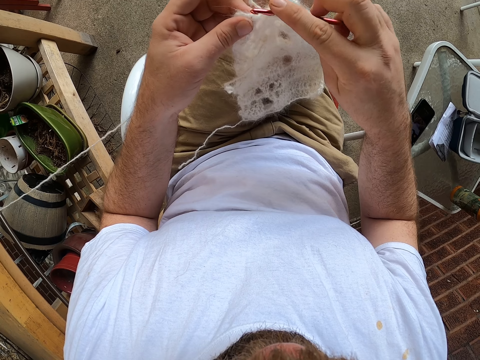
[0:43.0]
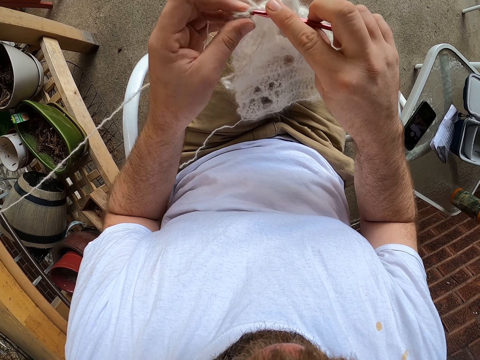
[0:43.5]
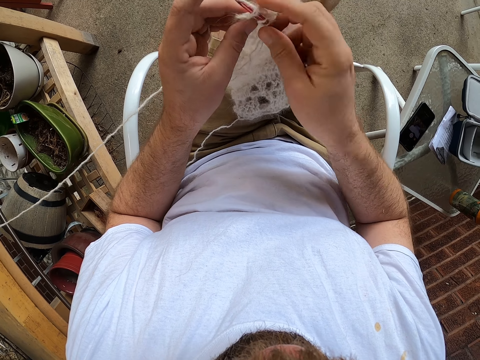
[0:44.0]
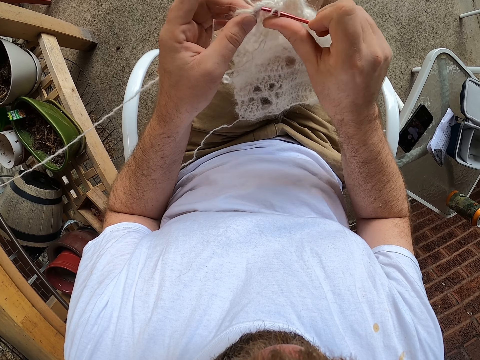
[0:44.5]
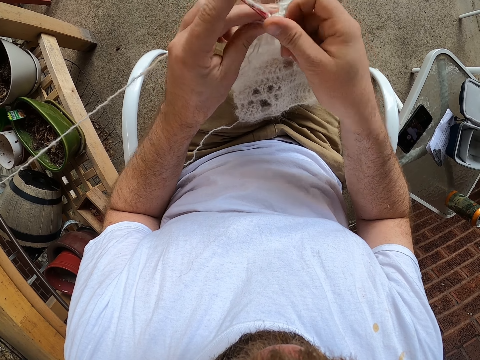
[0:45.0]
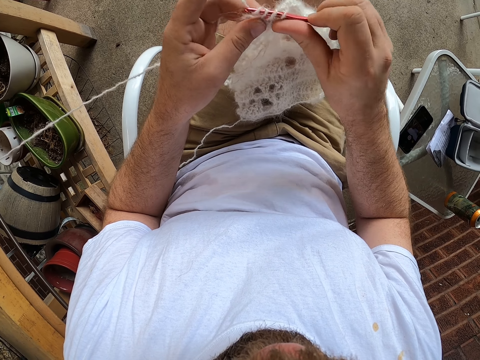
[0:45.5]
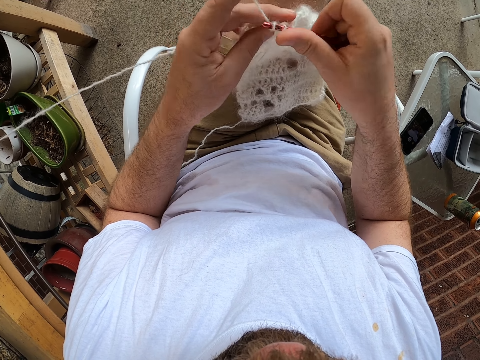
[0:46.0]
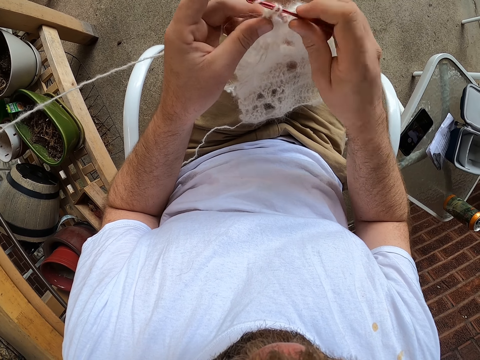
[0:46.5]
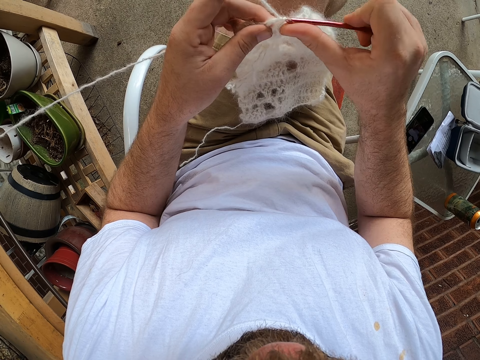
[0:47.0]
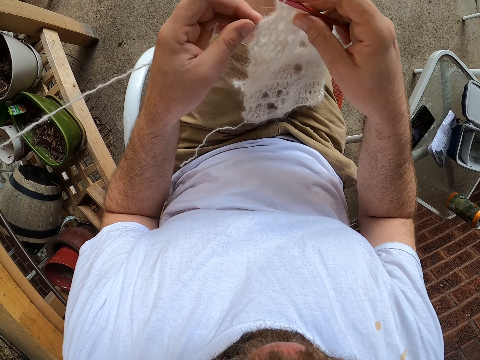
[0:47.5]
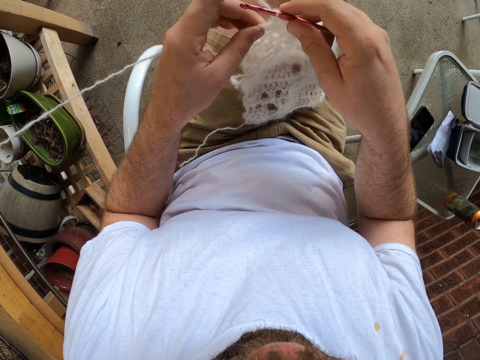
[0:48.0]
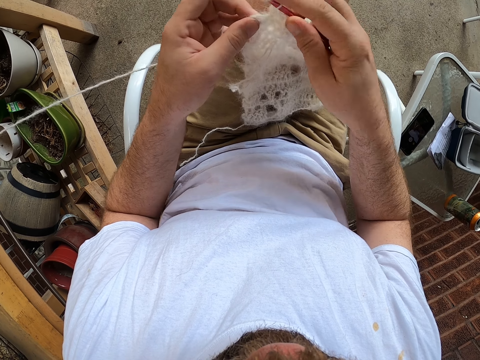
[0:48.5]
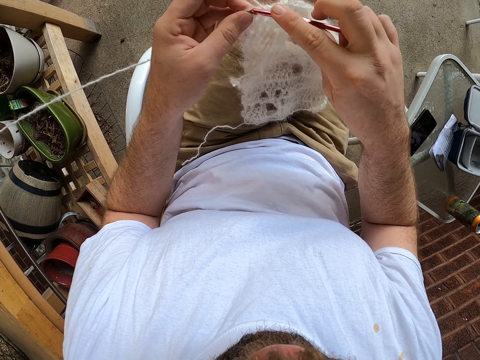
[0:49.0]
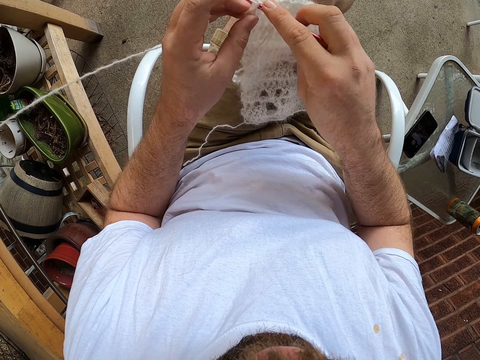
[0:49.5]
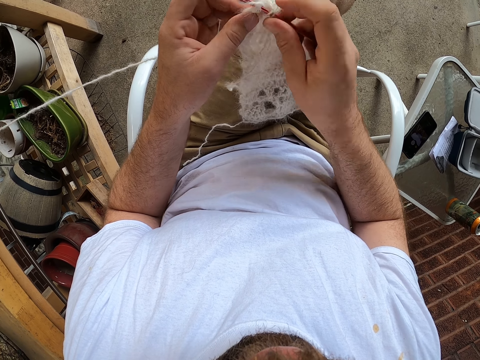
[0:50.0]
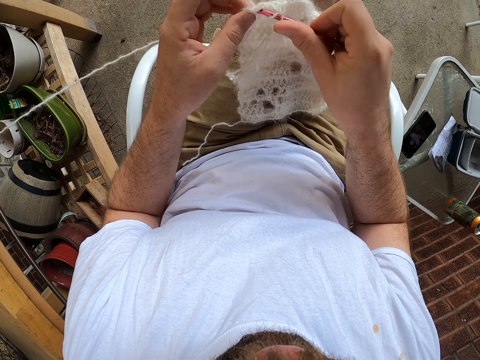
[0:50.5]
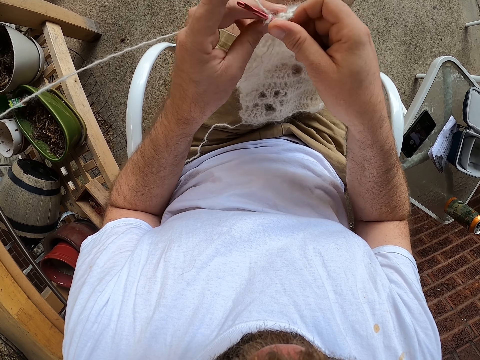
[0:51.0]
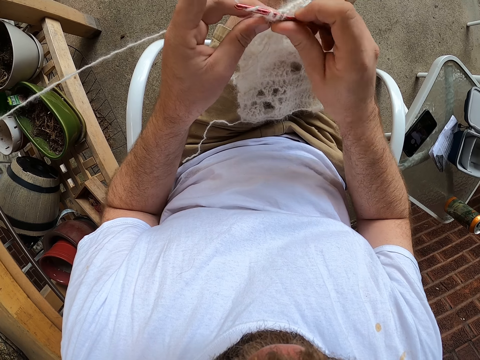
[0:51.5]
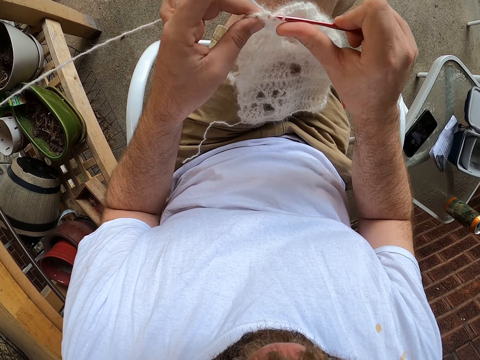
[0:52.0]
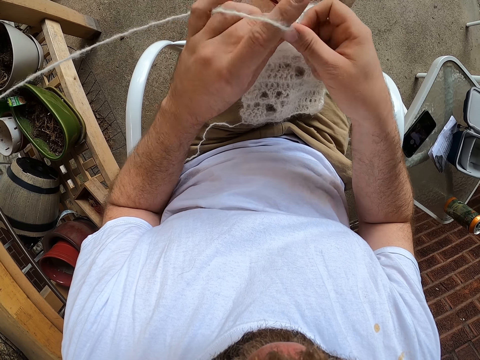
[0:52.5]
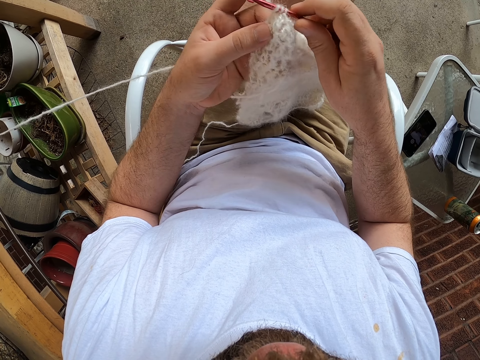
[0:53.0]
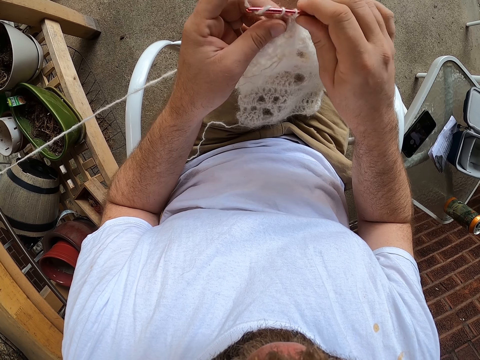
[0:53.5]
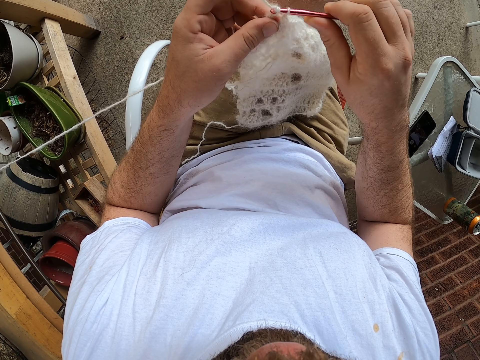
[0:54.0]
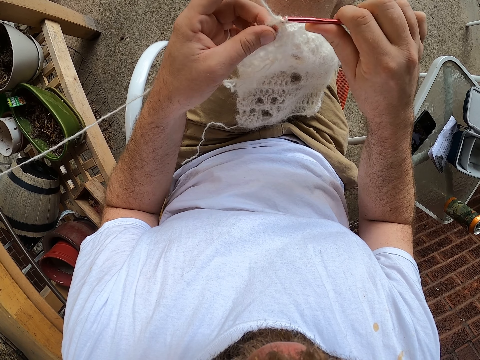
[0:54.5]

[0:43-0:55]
The camera wearer knits a fabric. They adjust the fabric. They knit the fabric.

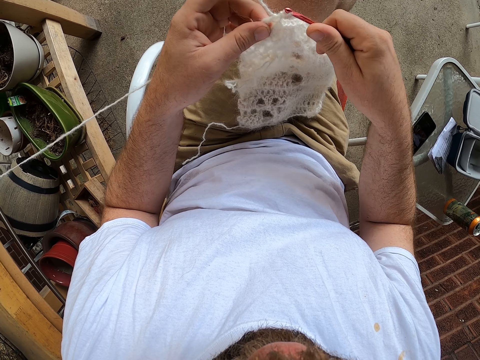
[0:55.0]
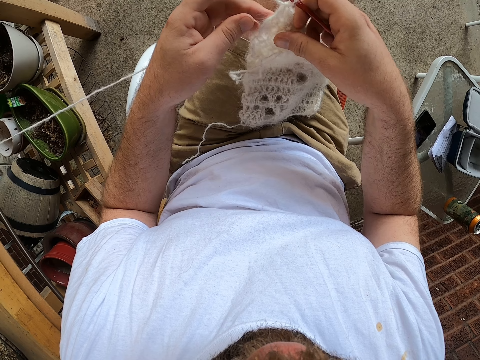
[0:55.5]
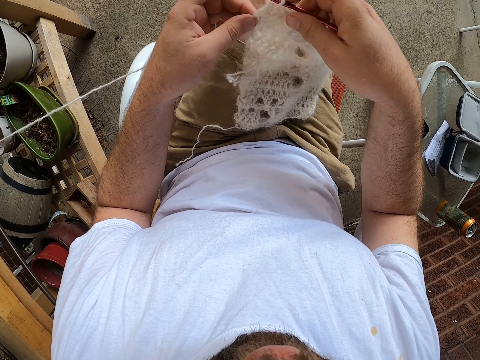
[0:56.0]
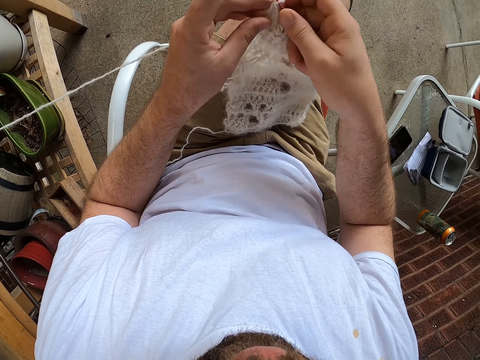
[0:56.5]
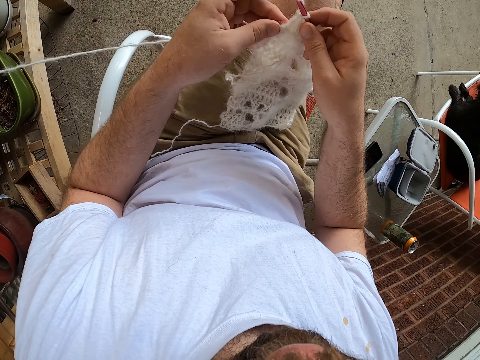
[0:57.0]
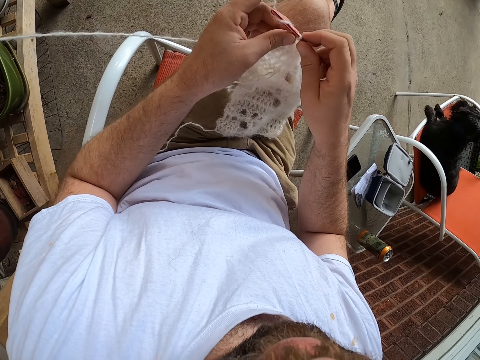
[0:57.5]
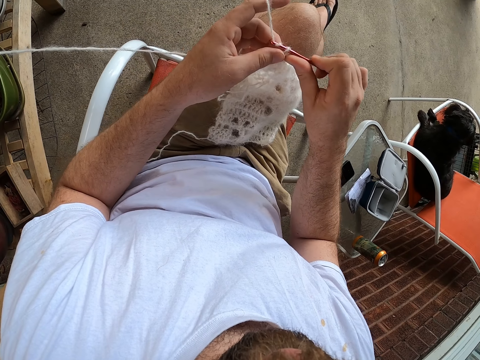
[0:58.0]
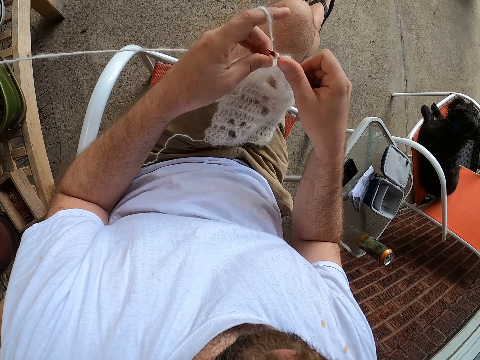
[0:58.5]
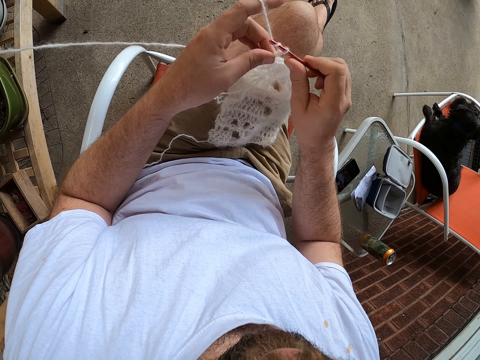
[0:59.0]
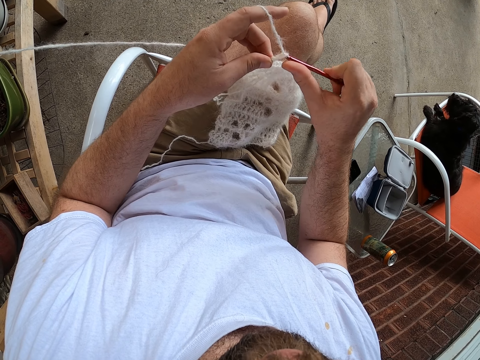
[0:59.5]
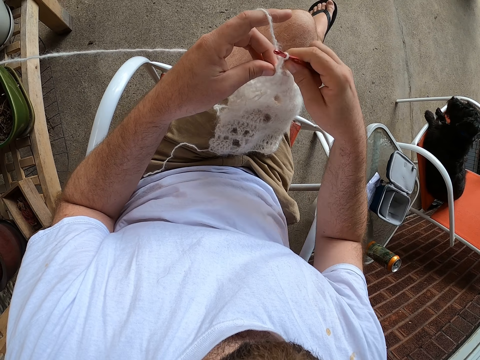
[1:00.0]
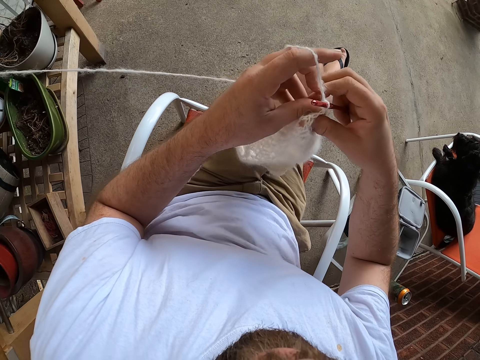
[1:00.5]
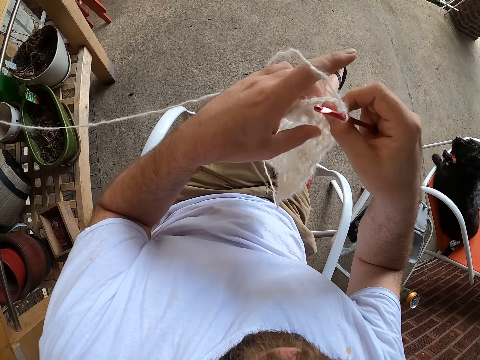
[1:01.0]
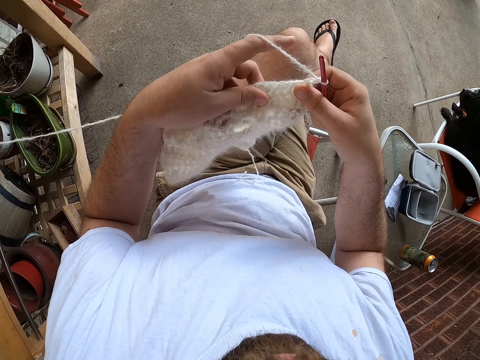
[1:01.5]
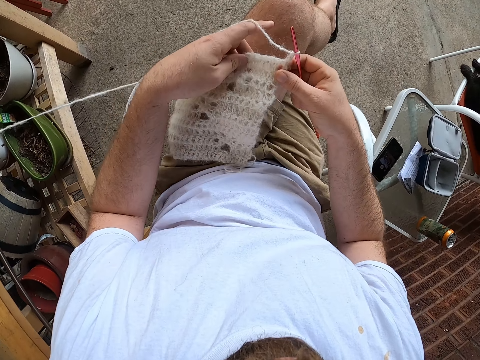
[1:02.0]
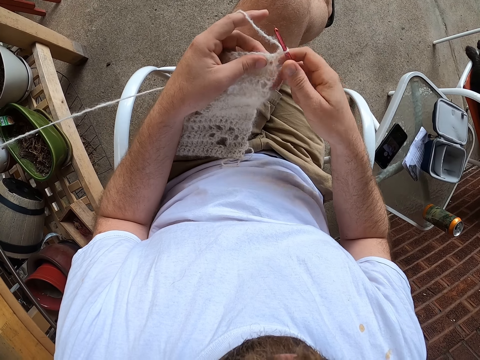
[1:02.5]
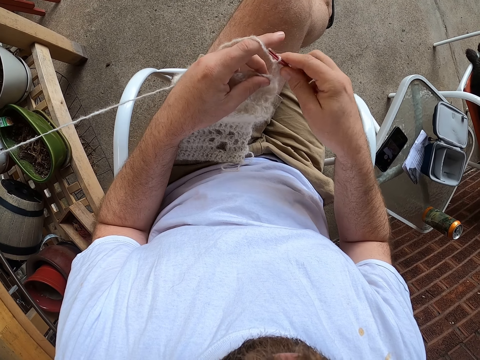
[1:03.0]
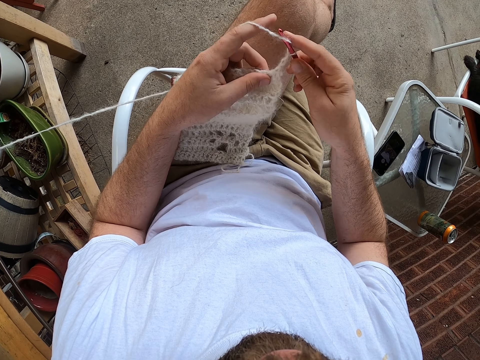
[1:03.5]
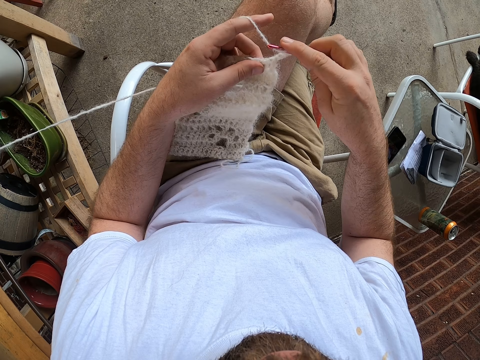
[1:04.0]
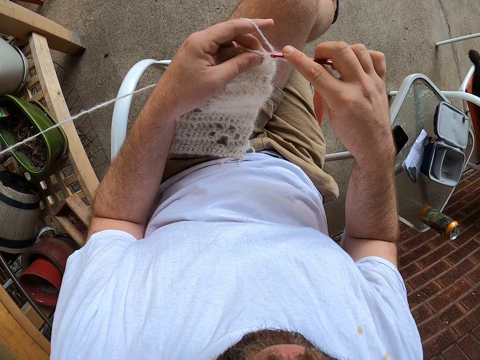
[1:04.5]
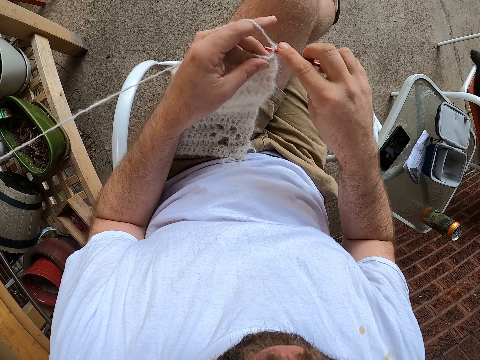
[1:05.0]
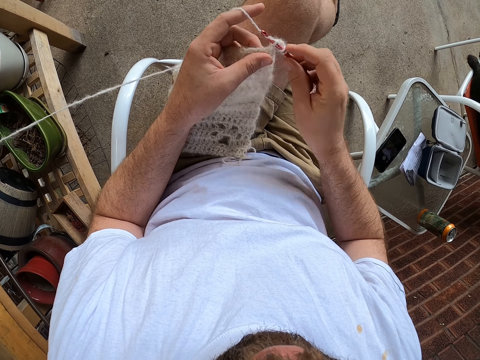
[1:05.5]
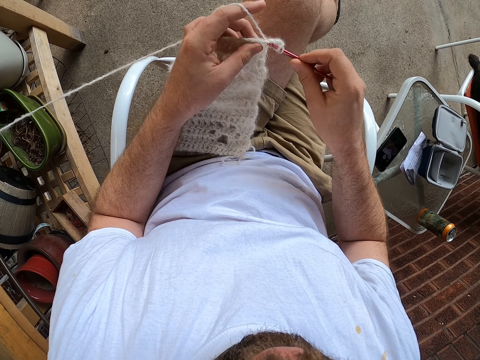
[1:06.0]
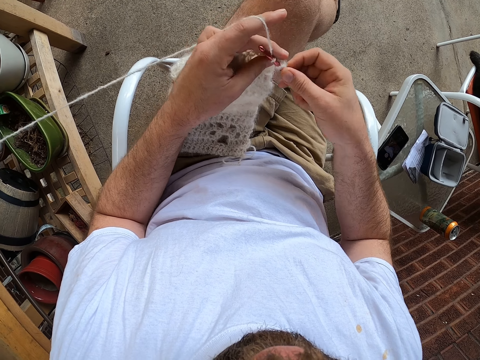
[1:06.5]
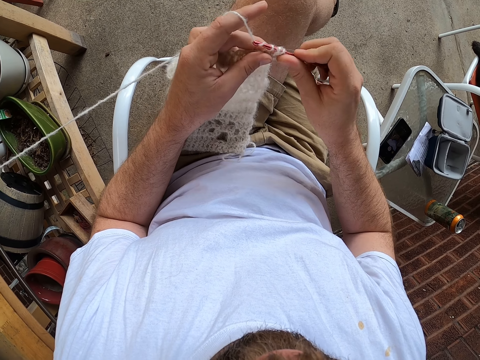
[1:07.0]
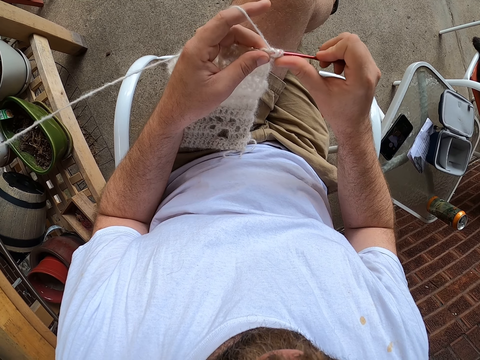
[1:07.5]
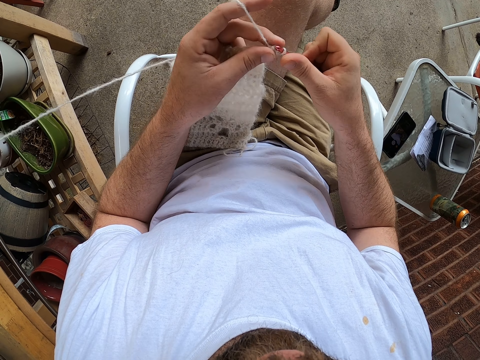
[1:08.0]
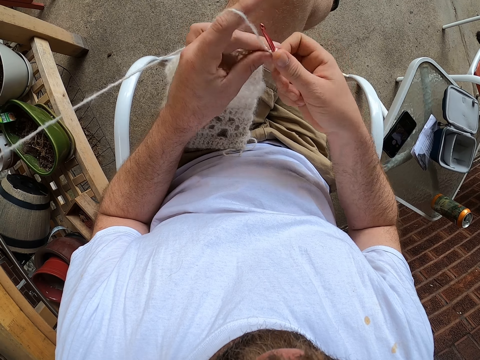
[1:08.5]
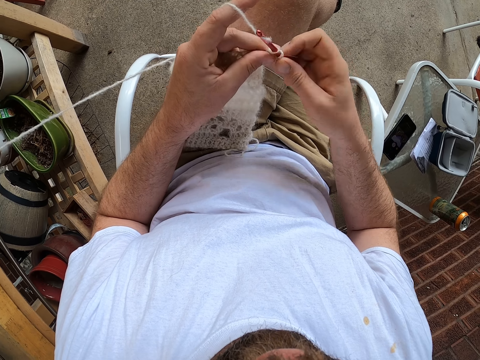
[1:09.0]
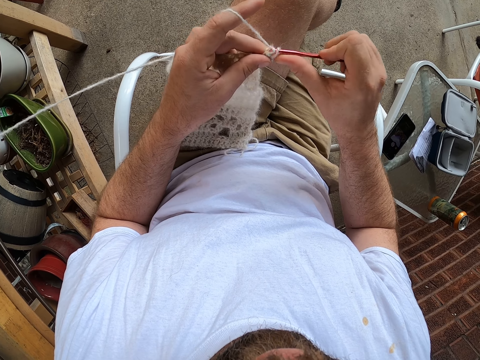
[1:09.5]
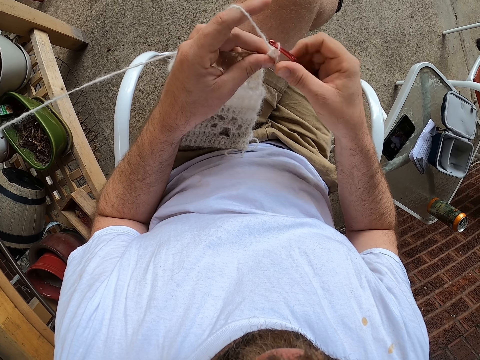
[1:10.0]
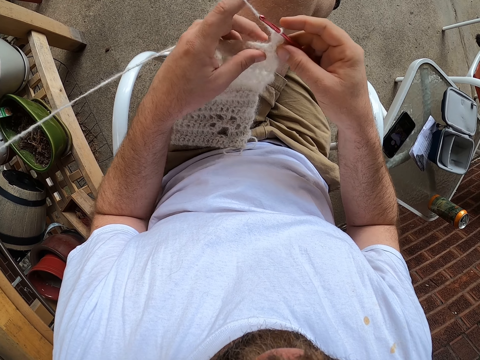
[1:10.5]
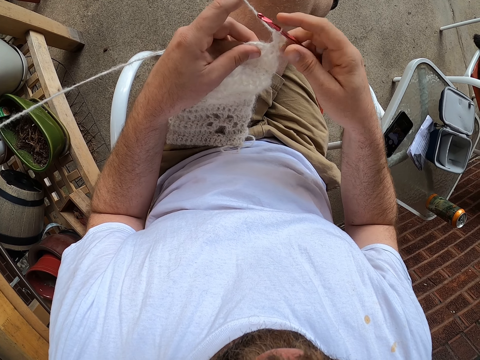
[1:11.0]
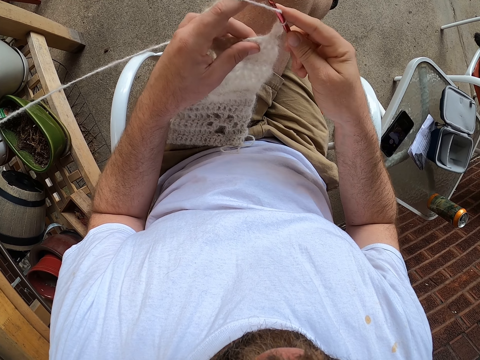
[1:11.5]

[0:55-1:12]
The camera wearer adjusts a fabric. They knit the fabric. The dog turns its head. The camera wearer adjusts the fabric. They knit the fabric. They adjust the fabric.
